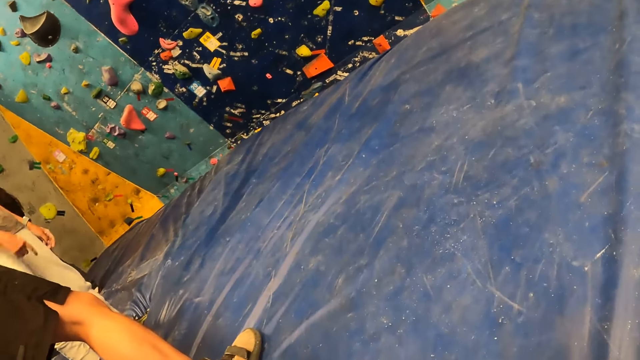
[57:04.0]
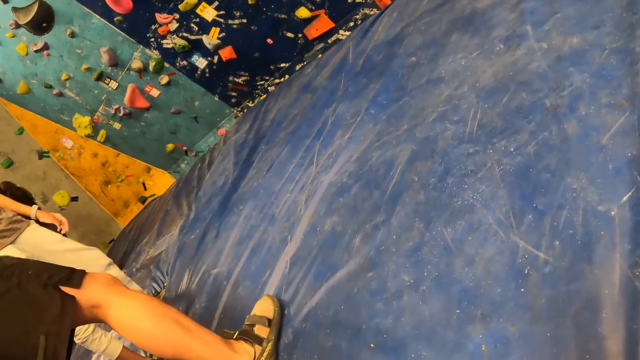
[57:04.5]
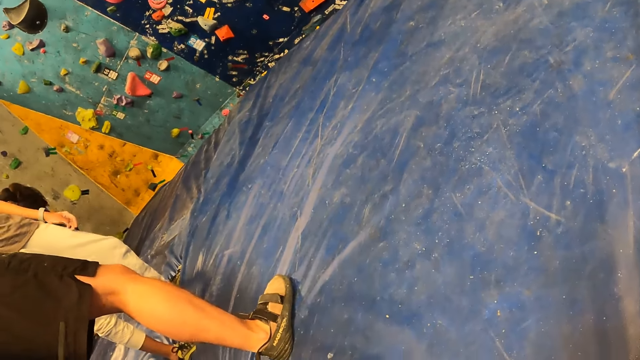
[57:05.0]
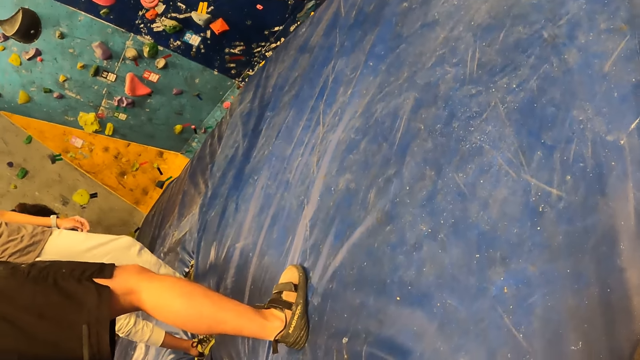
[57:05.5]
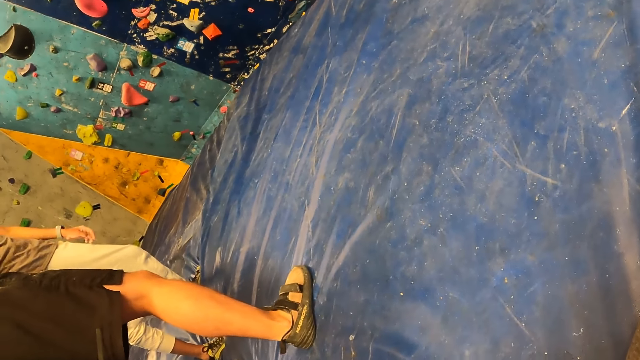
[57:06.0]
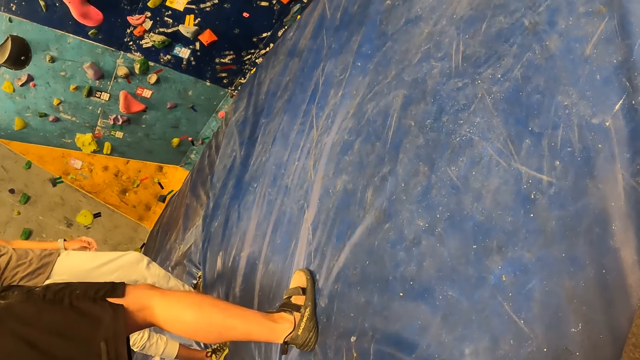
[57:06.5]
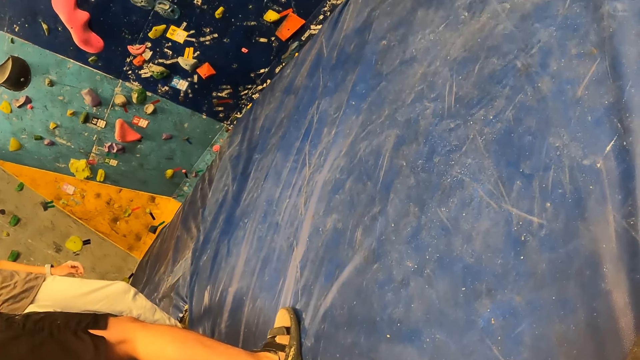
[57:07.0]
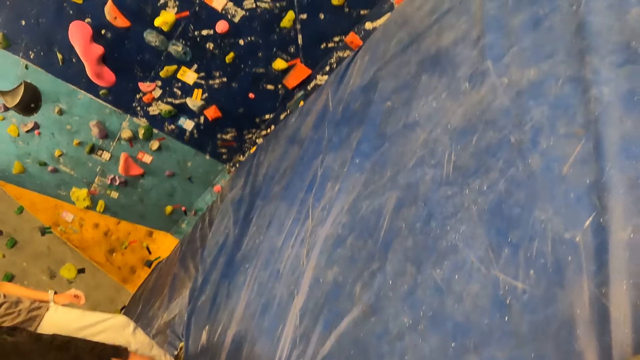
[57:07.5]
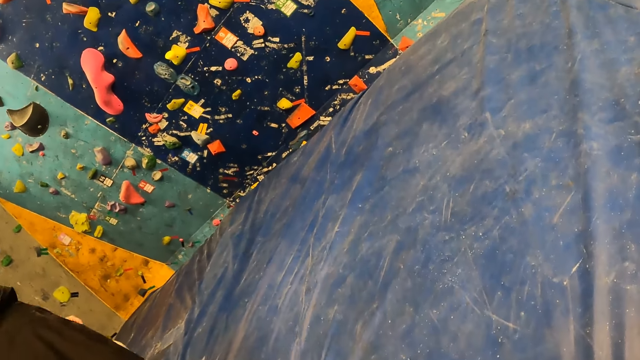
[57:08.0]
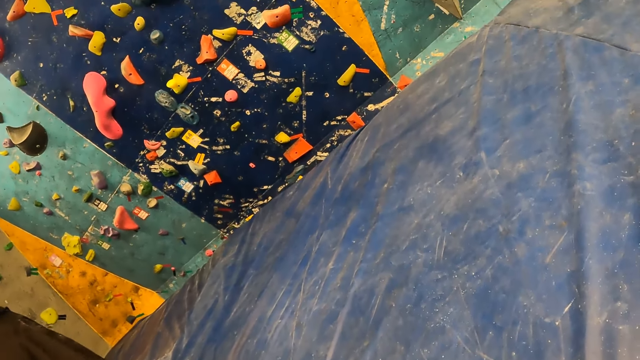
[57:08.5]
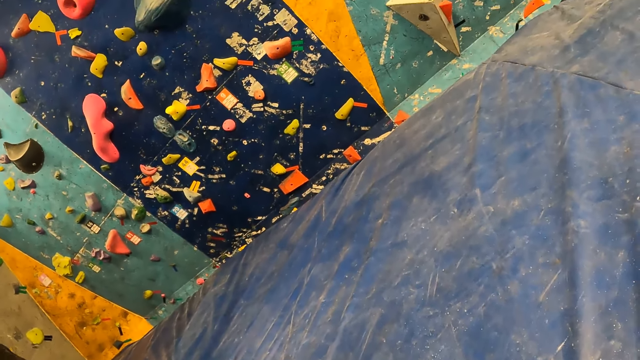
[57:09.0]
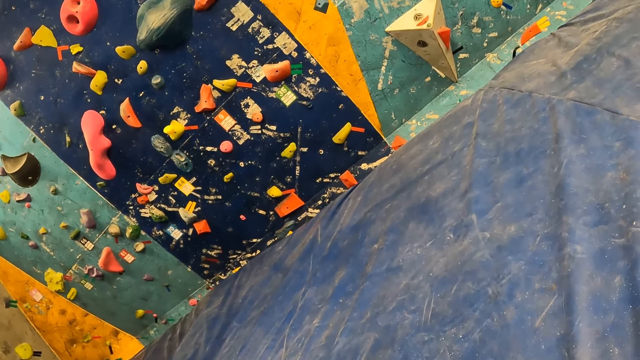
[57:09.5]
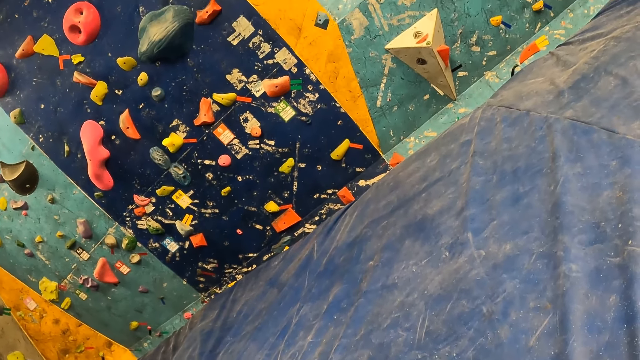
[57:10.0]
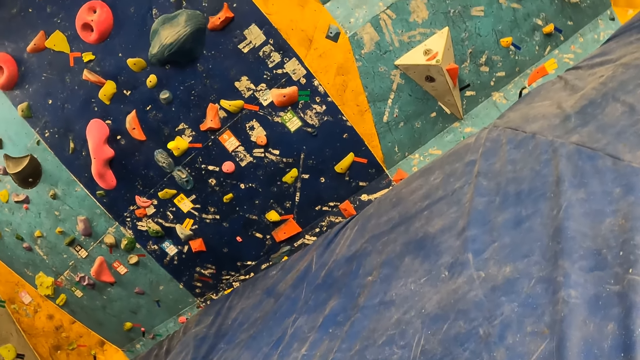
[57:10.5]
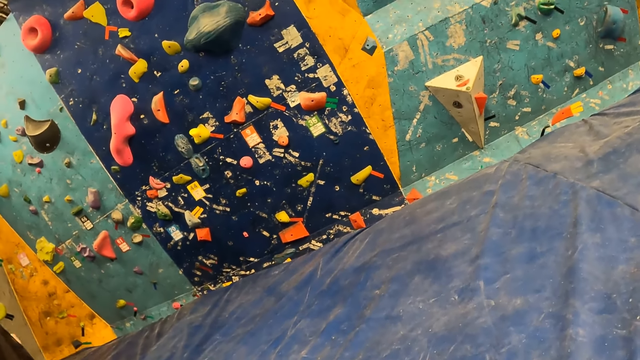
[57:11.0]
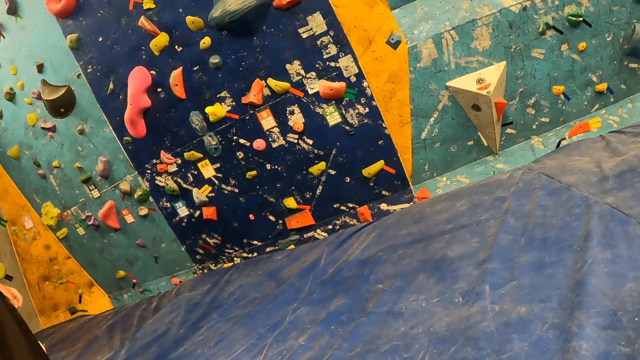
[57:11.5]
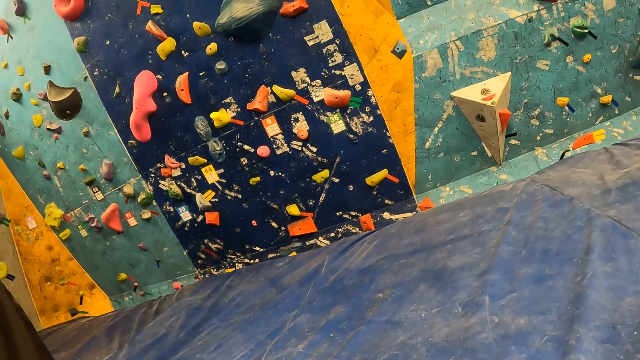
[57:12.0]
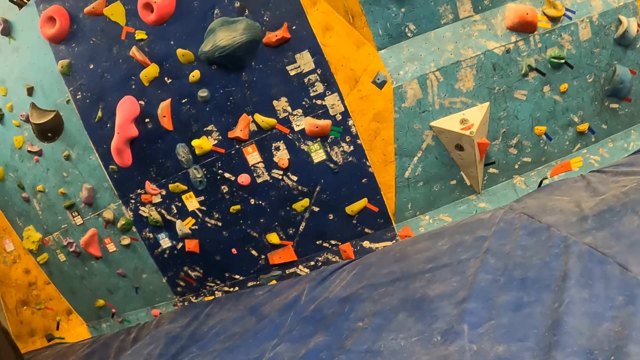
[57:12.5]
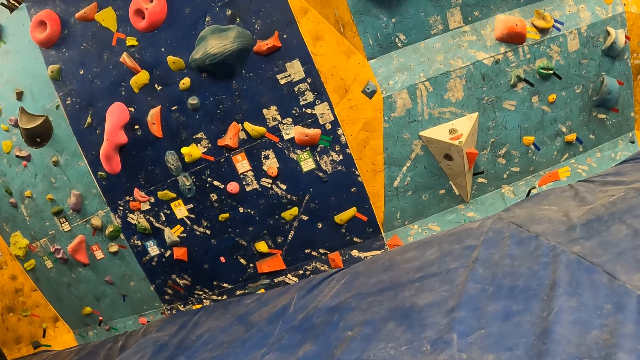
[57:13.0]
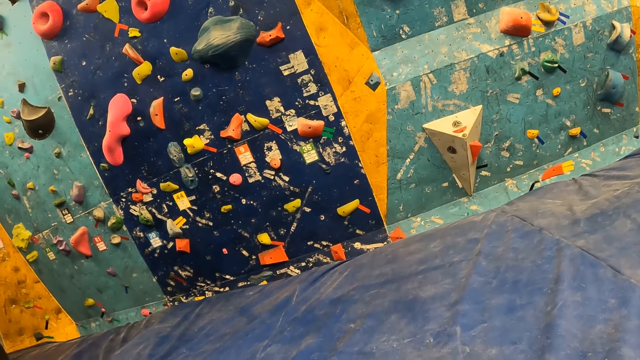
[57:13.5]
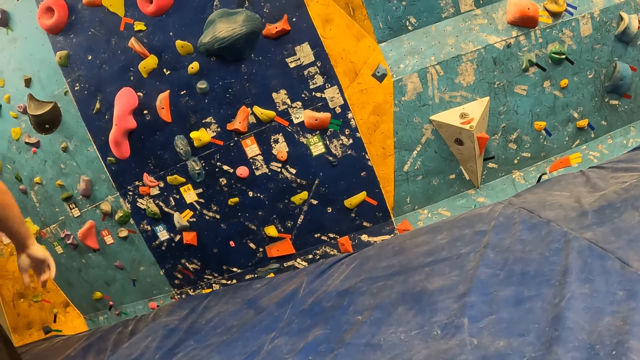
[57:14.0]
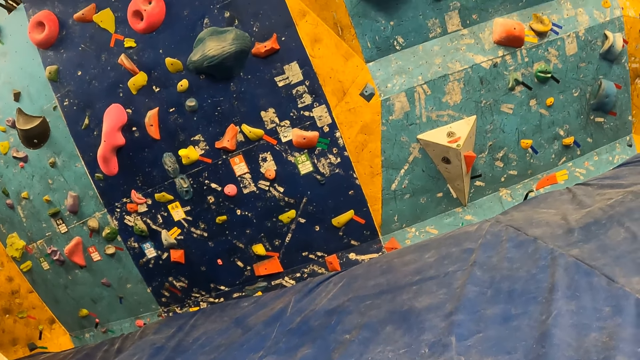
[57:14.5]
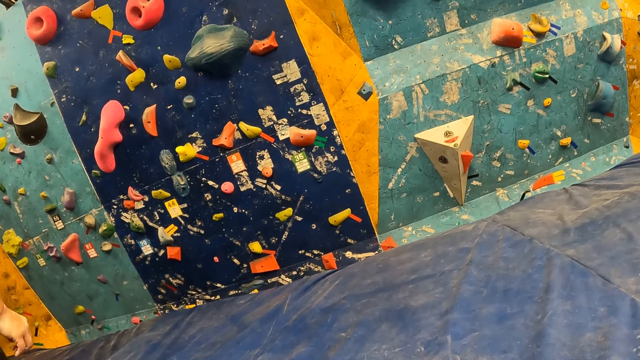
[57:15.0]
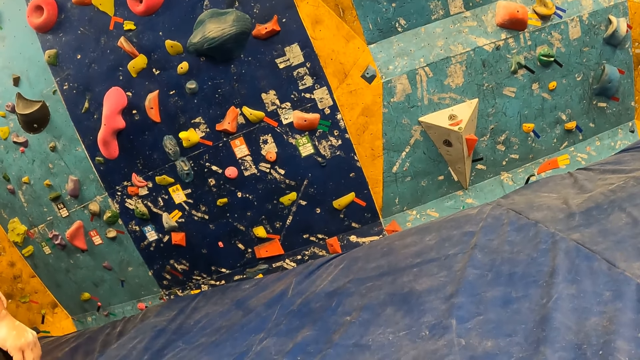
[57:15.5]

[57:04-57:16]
The camera wearer looks at the climbing wall.

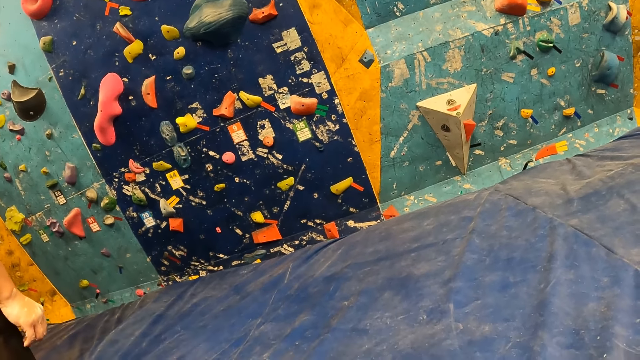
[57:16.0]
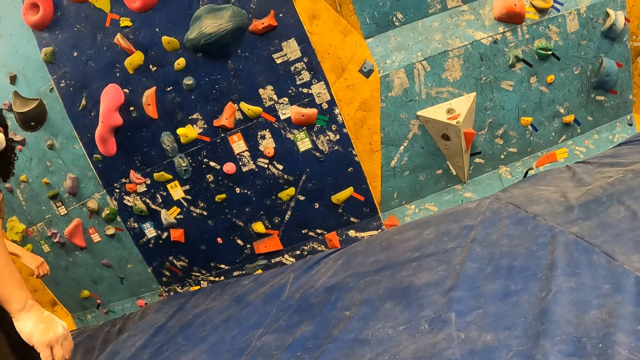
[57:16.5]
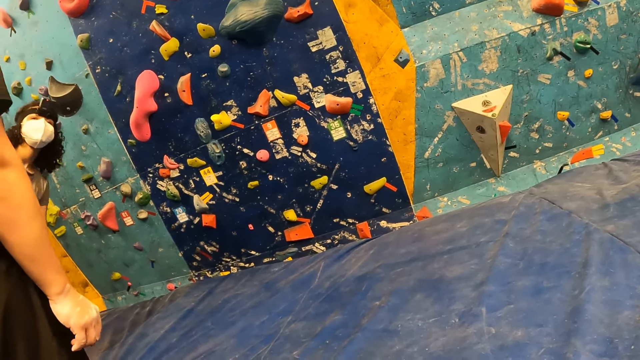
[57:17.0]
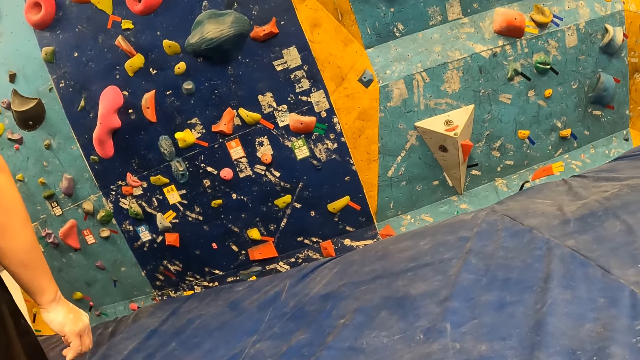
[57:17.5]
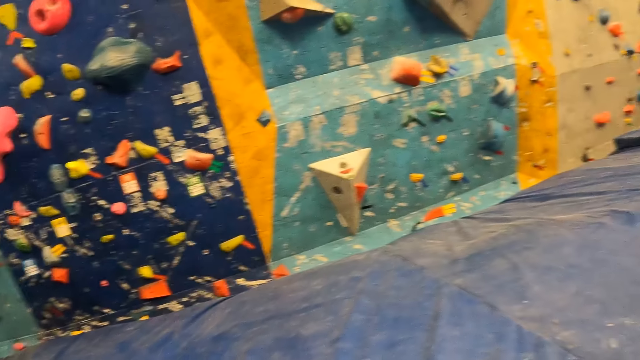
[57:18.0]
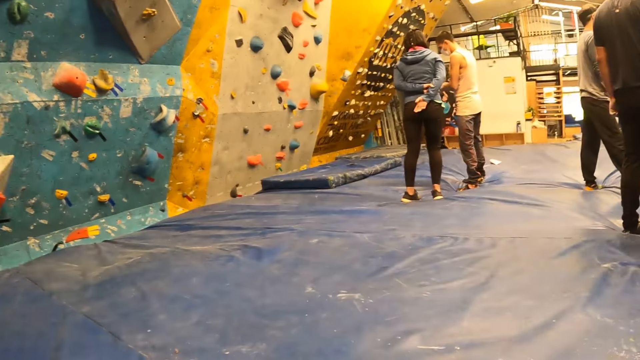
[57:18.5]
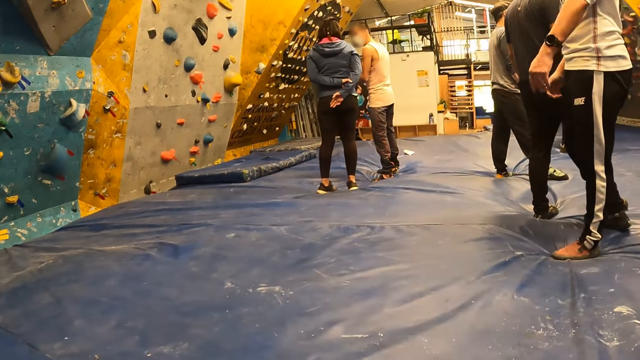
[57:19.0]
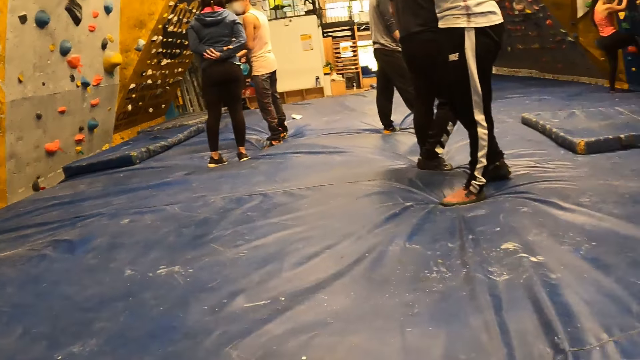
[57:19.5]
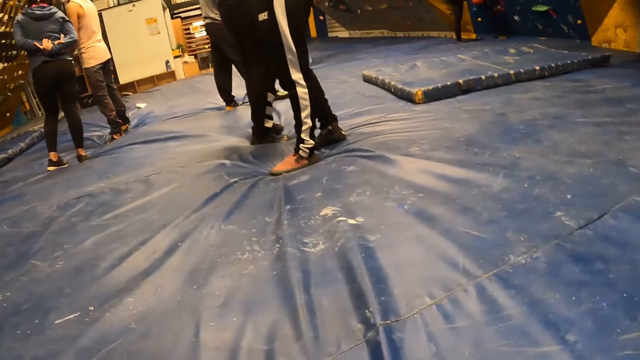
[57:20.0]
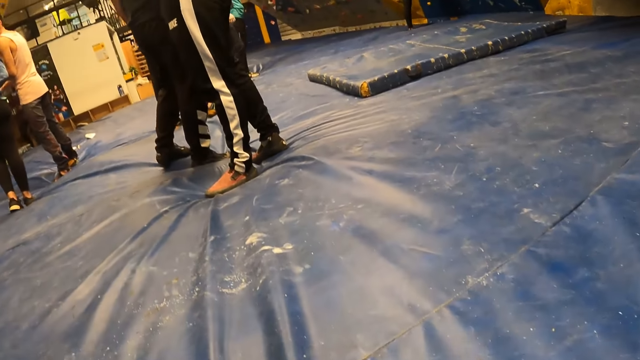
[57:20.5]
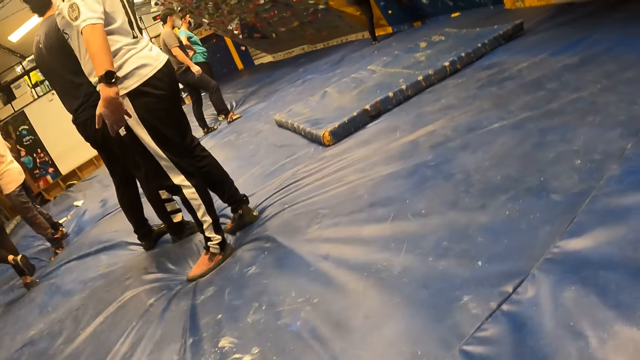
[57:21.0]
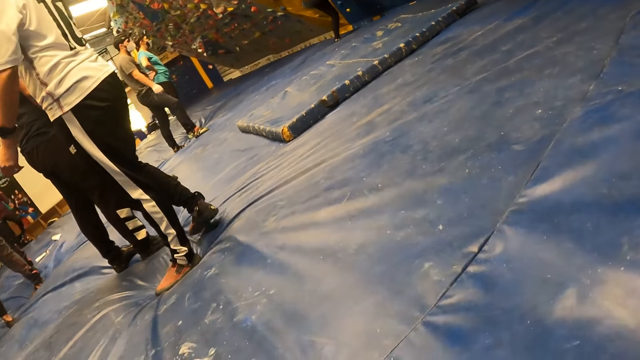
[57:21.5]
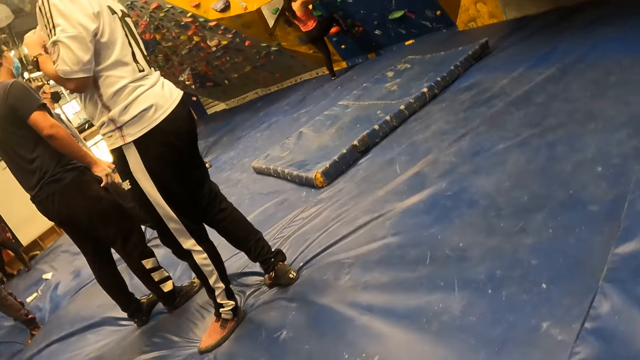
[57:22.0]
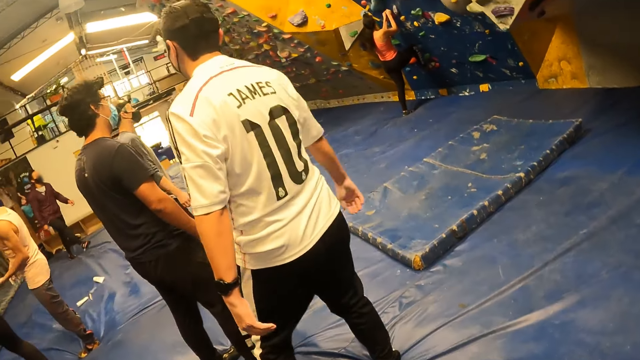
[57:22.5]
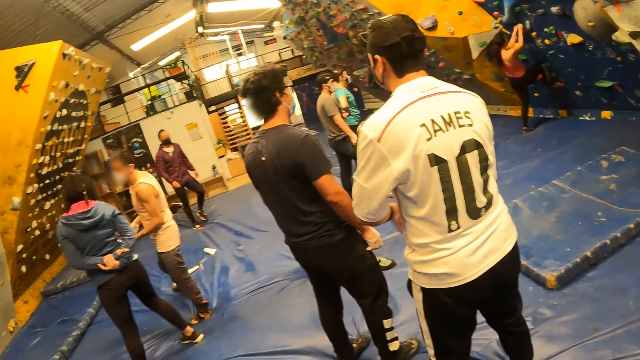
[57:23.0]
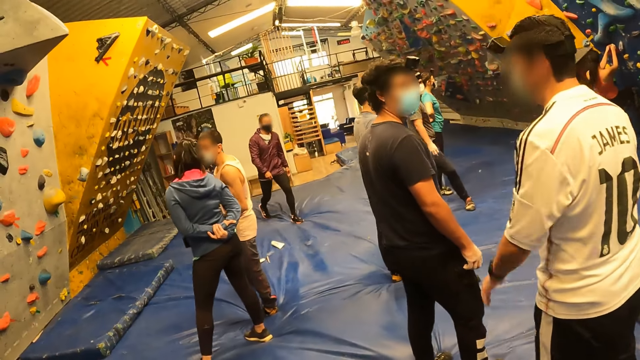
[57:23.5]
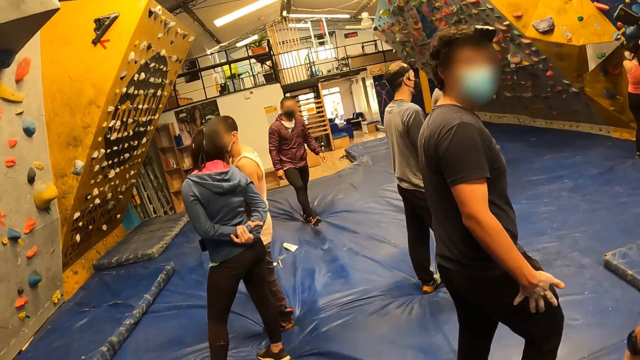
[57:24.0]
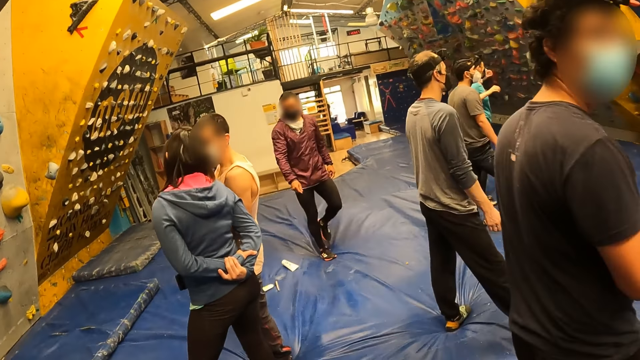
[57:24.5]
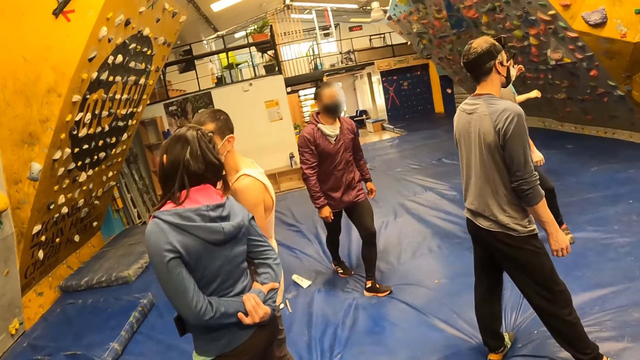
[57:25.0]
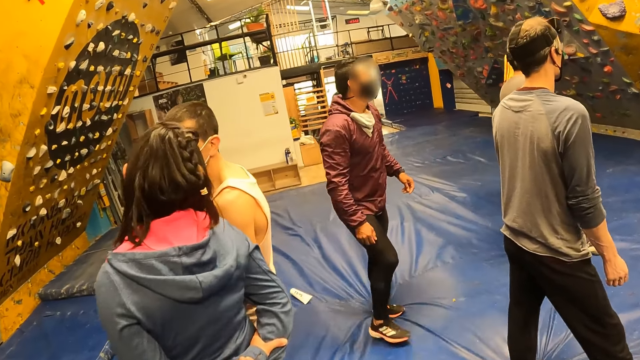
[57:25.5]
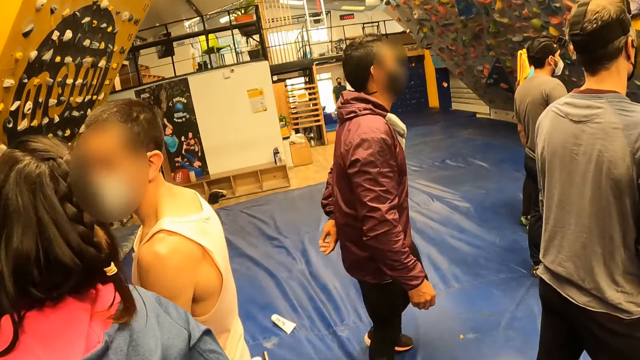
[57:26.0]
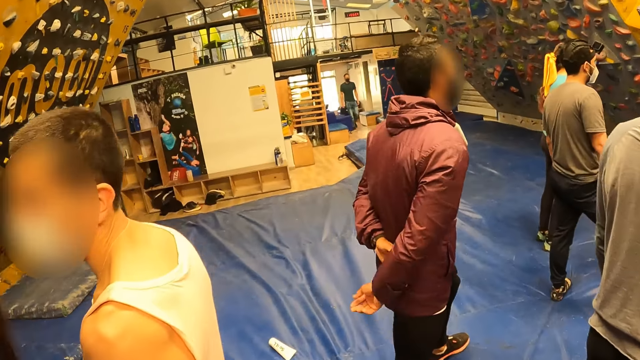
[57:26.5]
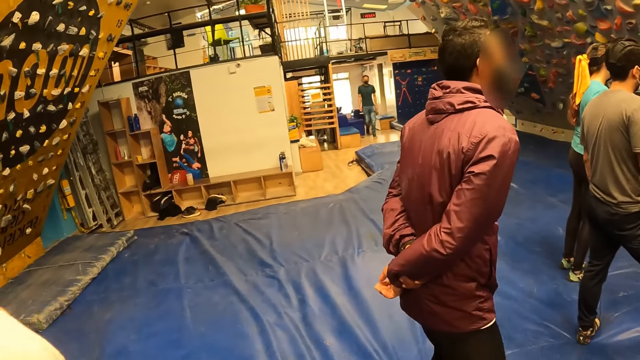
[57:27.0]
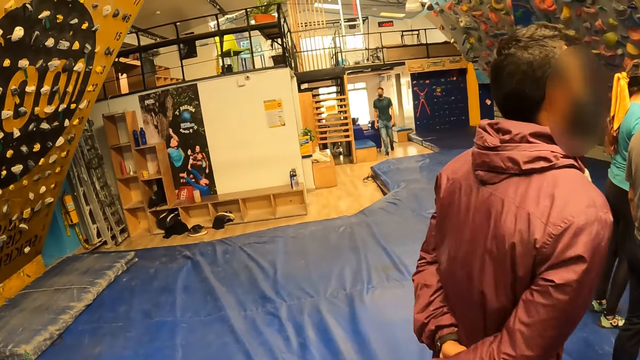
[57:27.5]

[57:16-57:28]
The camera wearer walks around. A man walks around. Another man walks around.
